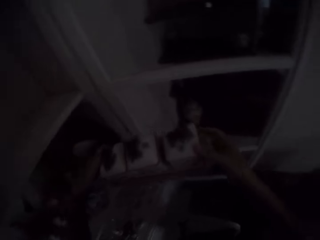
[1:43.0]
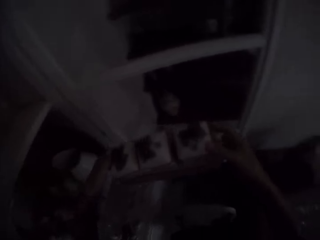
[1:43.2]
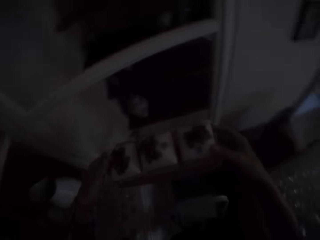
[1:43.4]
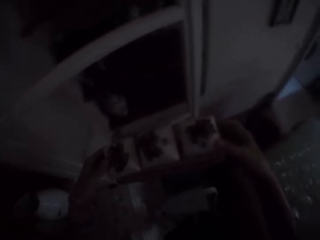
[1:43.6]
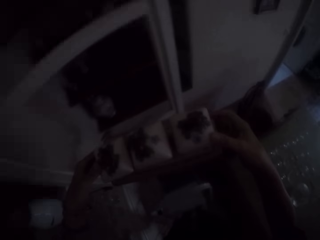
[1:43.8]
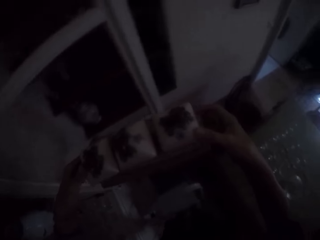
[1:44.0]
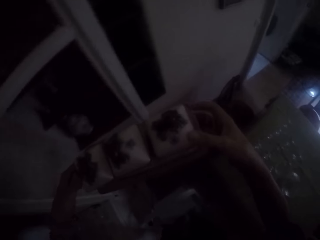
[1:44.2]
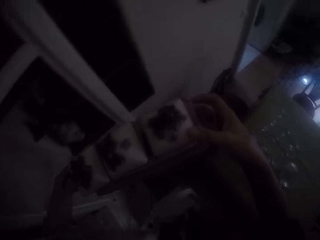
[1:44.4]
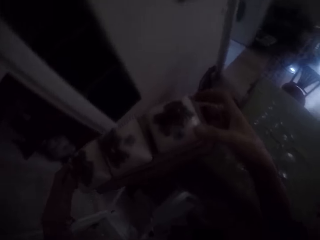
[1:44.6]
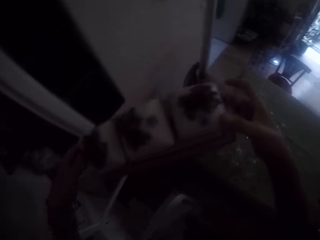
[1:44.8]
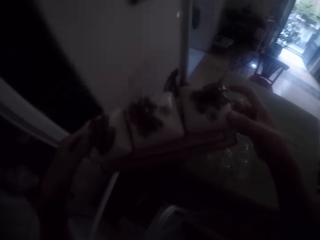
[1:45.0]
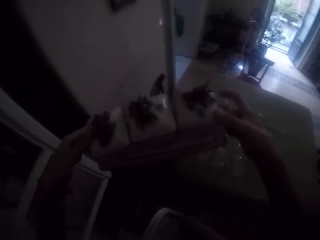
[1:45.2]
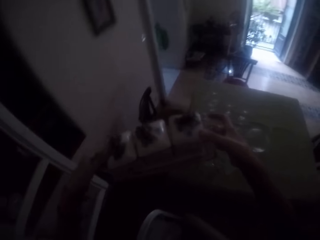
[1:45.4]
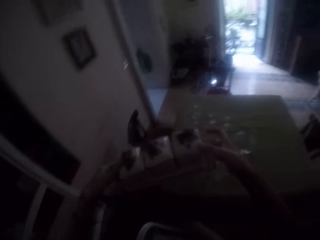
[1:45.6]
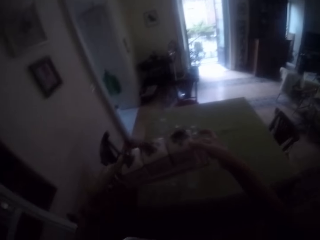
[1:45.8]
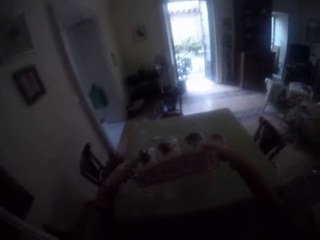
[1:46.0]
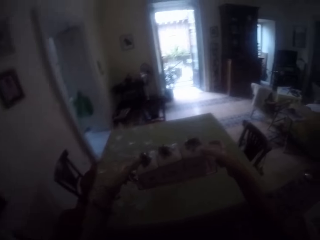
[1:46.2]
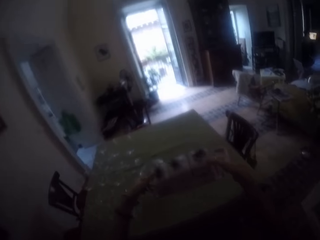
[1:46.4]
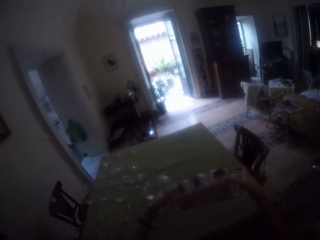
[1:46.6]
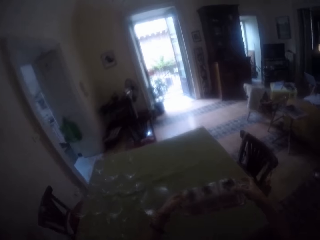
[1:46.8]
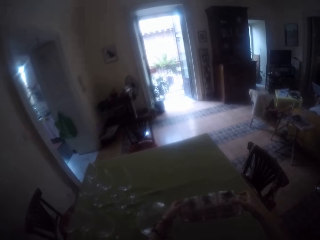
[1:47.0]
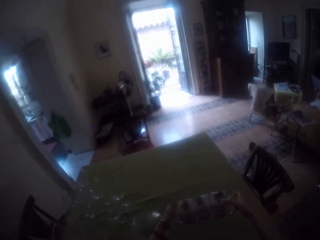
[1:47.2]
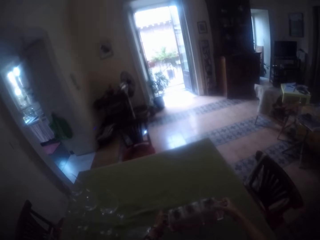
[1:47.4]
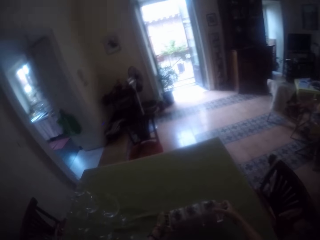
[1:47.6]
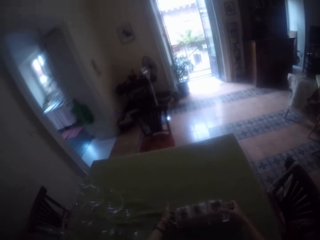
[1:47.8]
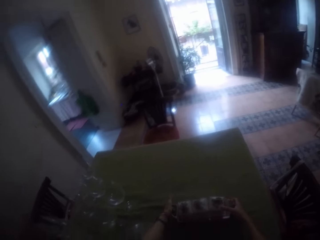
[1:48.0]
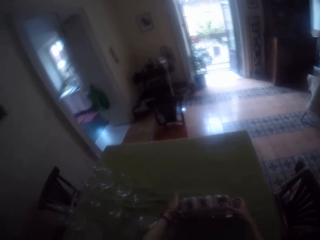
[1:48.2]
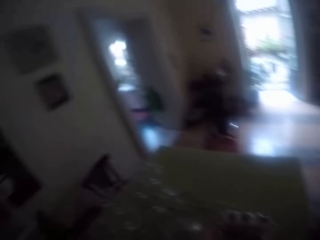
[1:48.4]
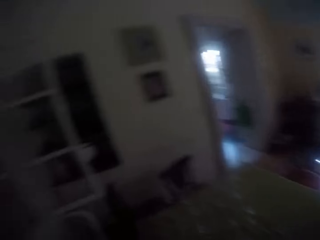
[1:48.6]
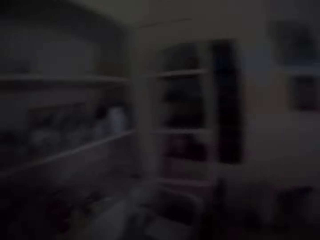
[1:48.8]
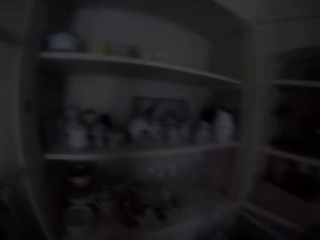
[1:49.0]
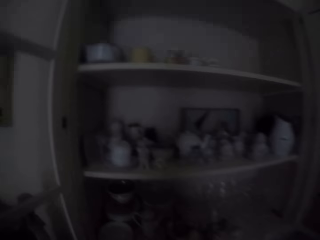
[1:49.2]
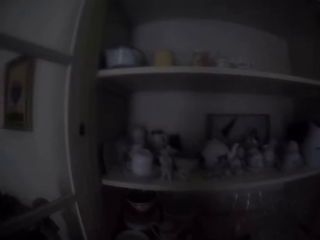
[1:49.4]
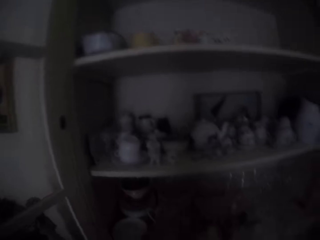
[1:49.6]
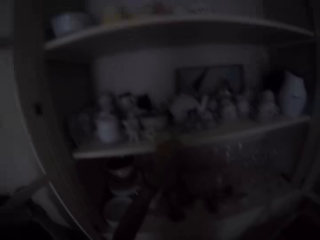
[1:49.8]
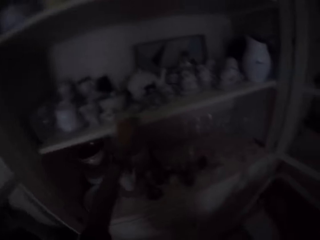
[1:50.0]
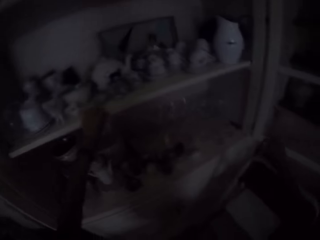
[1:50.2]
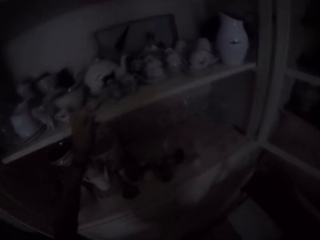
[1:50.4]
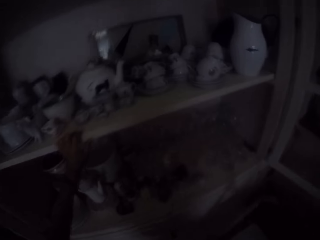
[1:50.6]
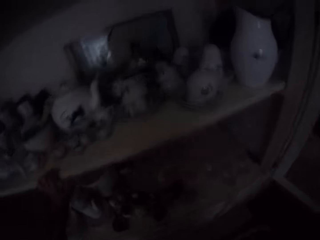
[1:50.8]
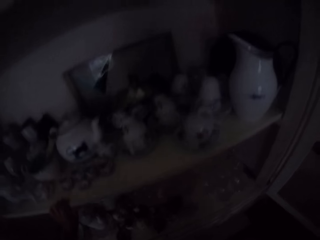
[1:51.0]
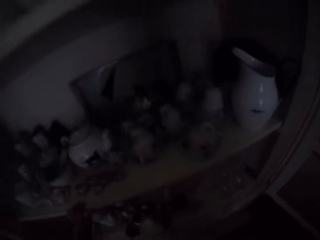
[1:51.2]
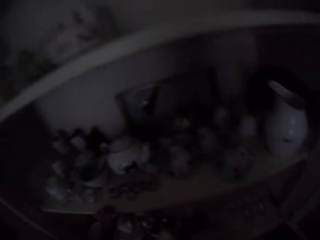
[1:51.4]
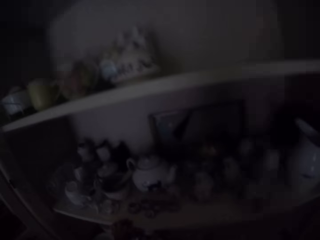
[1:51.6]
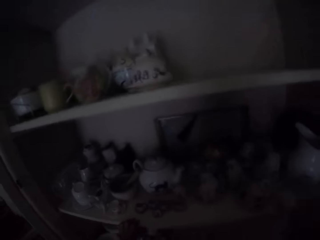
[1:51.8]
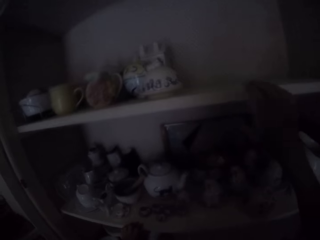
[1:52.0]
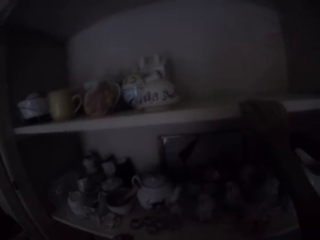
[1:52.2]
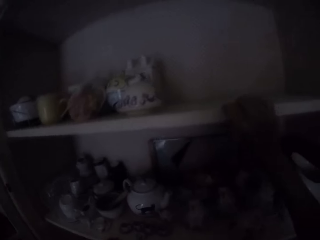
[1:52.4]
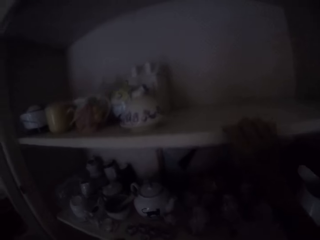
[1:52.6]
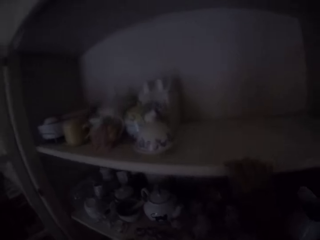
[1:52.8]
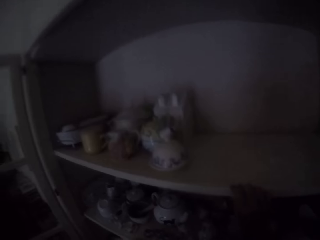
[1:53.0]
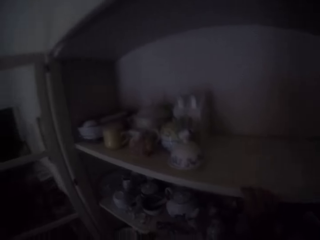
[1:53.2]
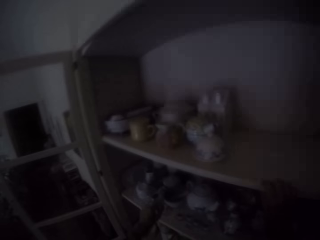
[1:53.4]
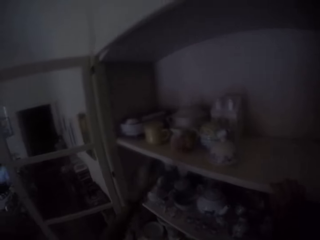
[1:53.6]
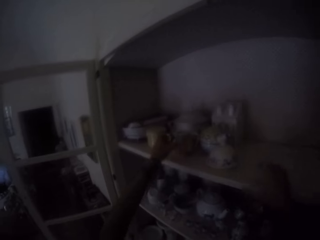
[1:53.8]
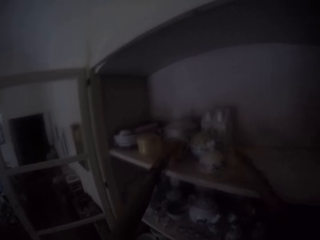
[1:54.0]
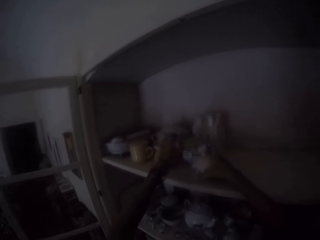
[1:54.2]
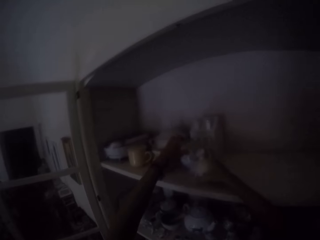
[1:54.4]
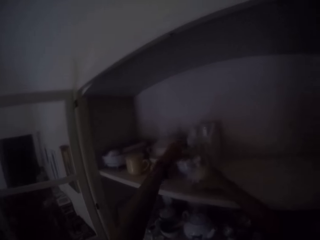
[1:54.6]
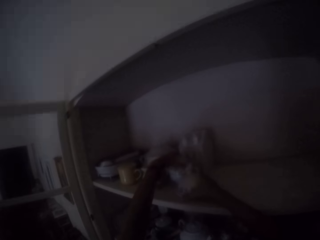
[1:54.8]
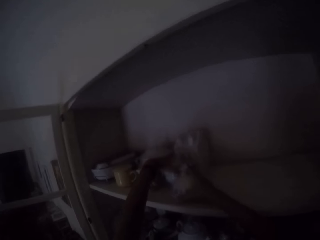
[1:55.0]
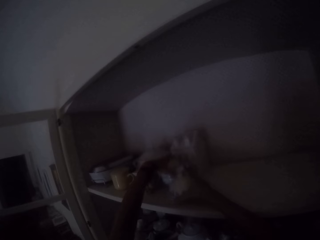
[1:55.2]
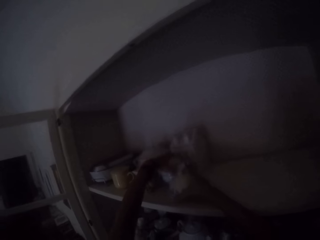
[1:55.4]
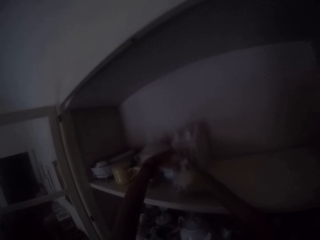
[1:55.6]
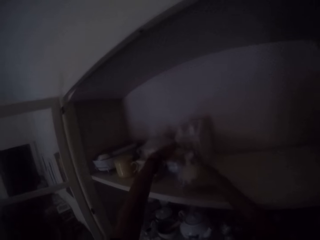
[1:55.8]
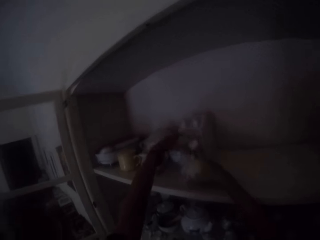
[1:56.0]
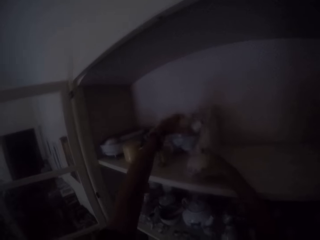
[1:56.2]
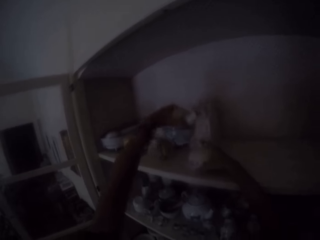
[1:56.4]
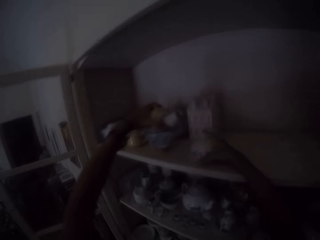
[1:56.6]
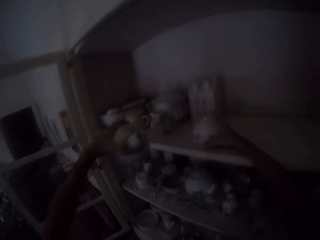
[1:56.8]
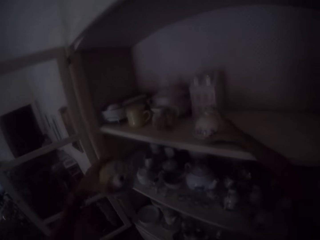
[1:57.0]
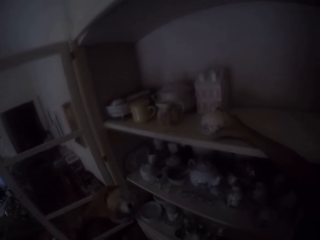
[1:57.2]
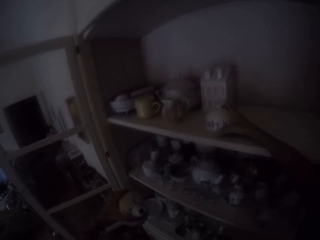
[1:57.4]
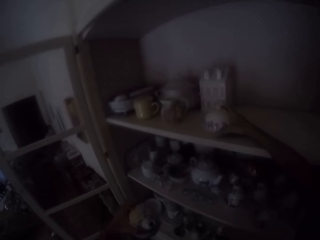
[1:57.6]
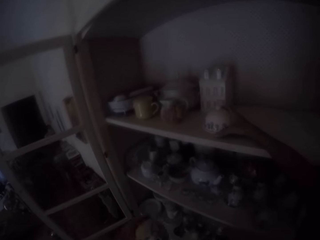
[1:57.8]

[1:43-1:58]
The camera wearer places the tray with bottles on the table. They look at the shelf. They pick up sugar bowls or cups from the shelf.

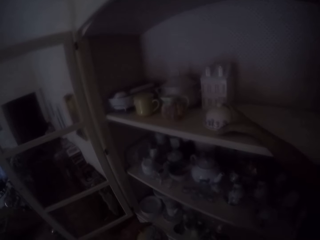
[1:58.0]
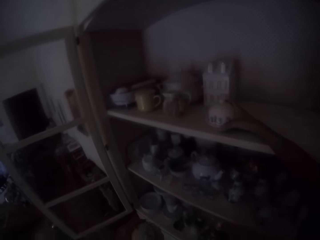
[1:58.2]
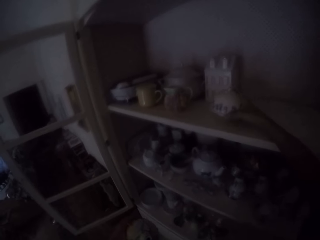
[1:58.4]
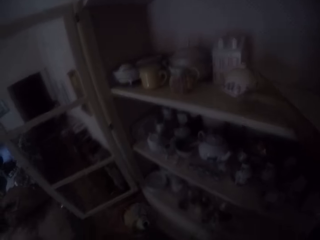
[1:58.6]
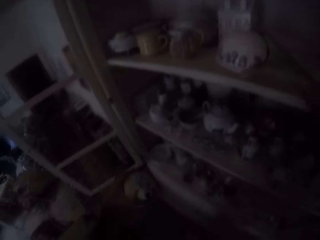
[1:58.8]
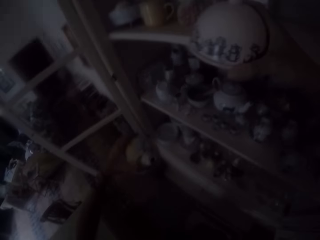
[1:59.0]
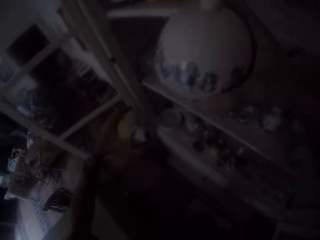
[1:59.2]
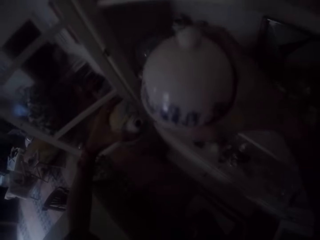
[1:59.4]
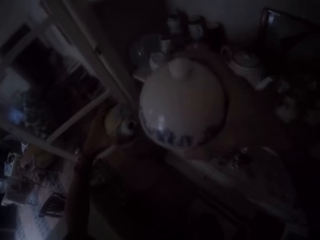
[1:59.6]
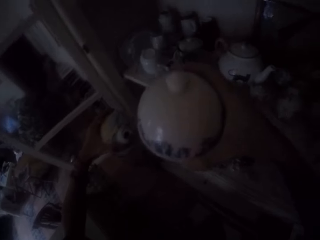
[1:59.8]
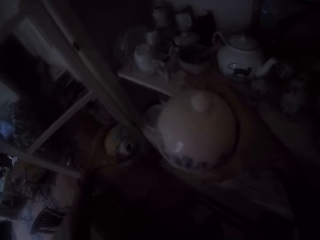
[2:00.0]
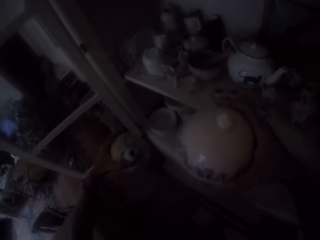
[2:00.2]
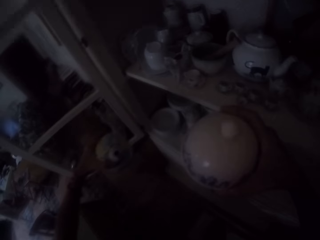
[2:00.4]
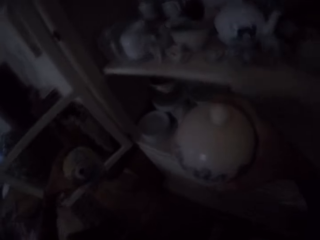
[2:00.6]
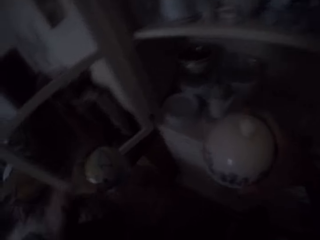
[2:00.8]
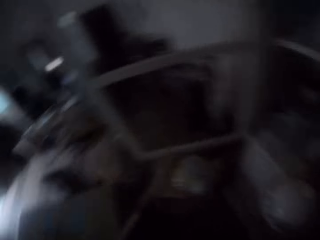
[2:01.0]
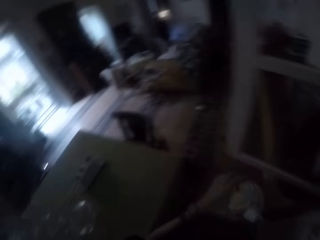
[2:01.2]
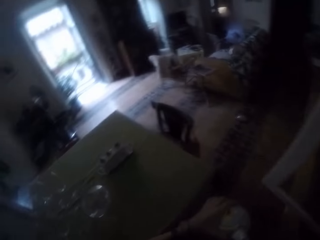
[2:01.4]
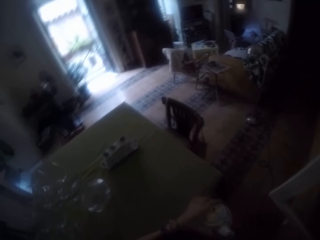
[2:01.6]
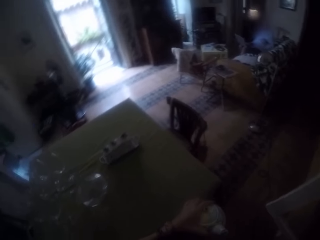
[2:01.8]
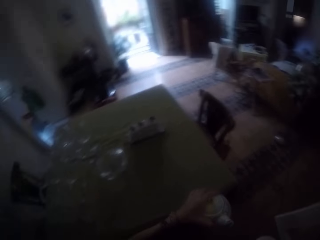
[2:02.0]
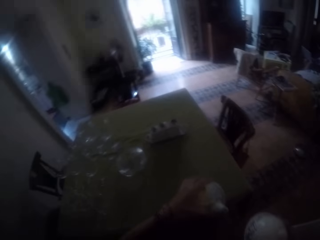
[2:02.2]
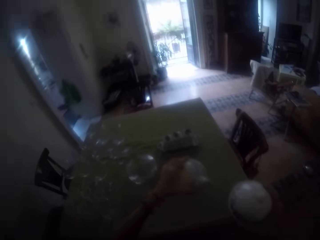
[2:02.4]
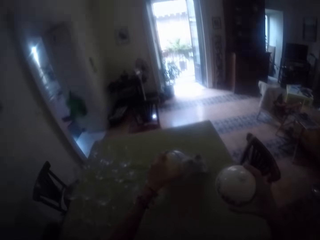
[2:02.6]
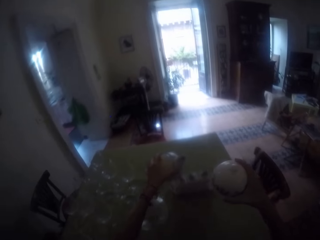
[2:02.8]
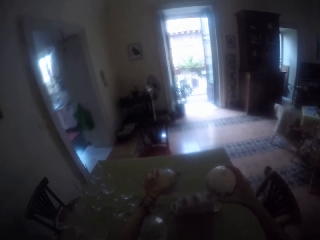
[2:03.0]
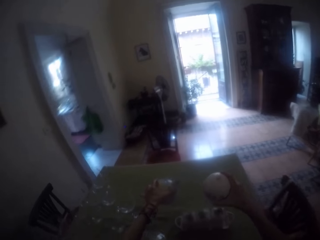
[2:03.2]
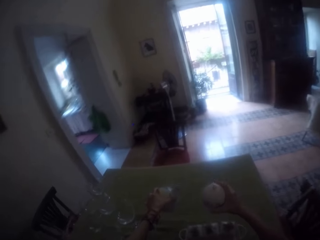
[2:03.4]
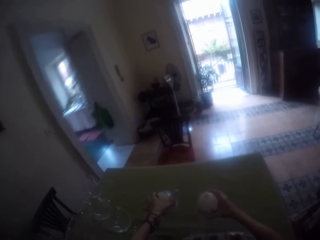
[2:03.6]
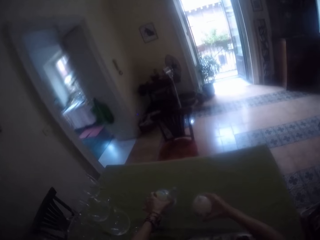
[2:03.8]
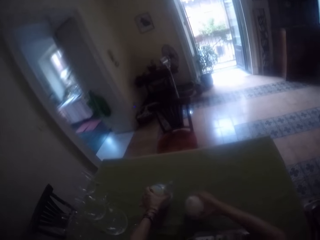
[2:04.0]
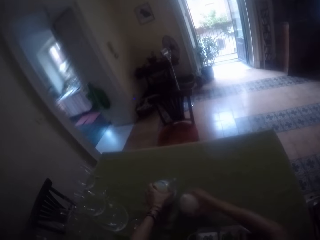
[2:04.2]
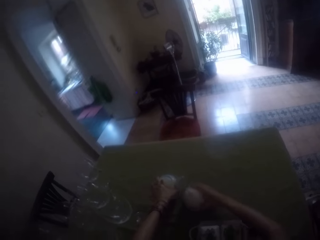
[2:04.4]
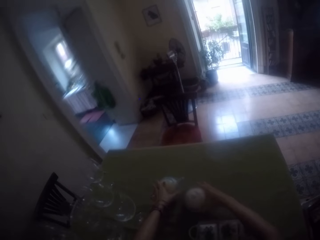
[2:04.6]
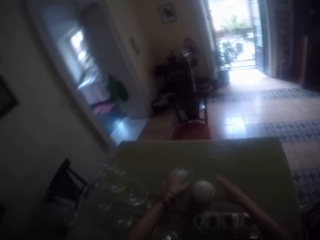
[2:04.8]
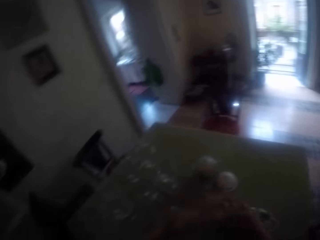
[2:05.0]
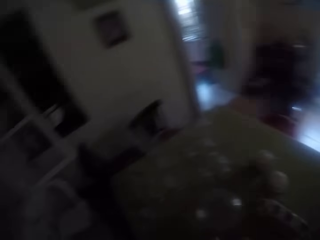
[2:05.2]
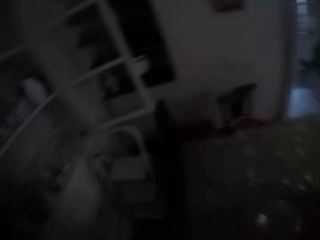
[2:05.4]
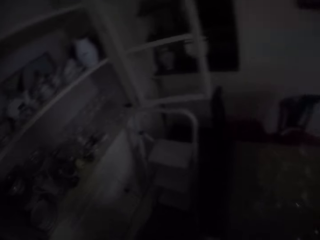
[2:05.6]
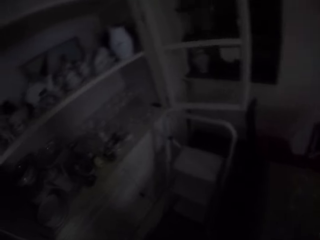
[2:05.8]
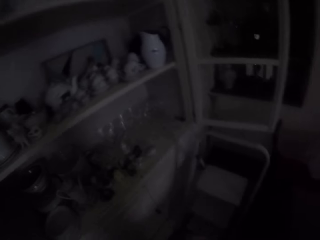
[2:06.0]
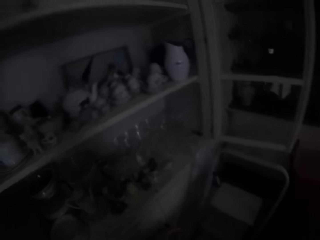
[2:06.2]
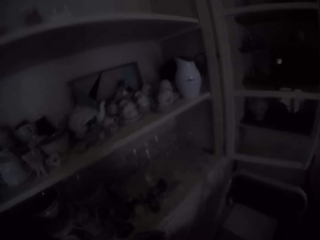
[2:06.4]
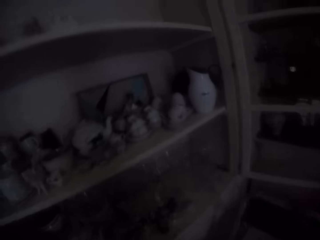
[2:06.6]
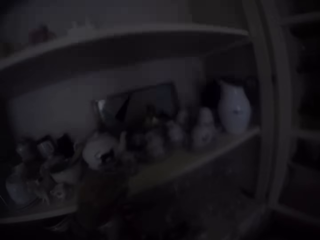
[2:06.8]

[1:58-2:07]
The camera wearer places the sugar bowls on the table.
